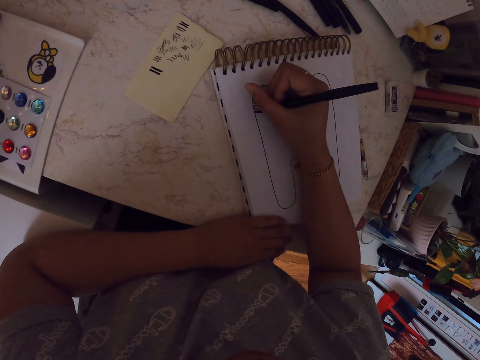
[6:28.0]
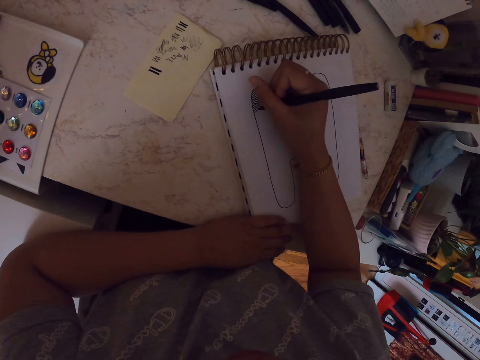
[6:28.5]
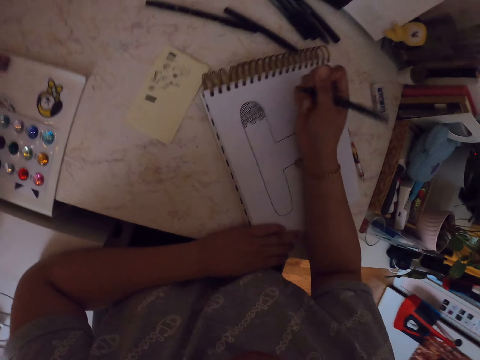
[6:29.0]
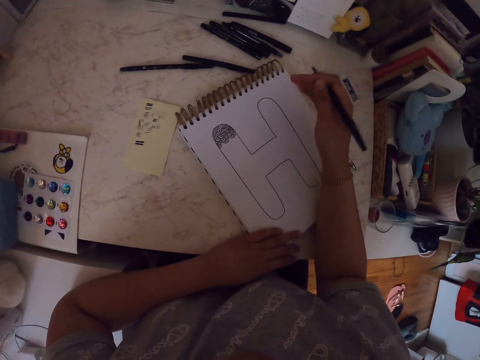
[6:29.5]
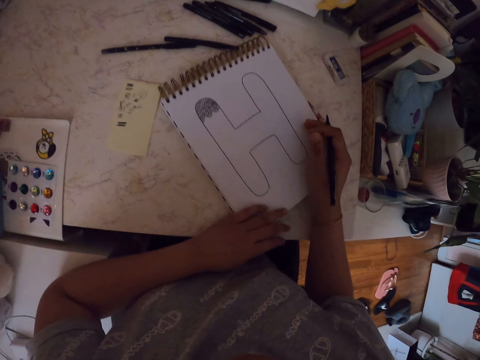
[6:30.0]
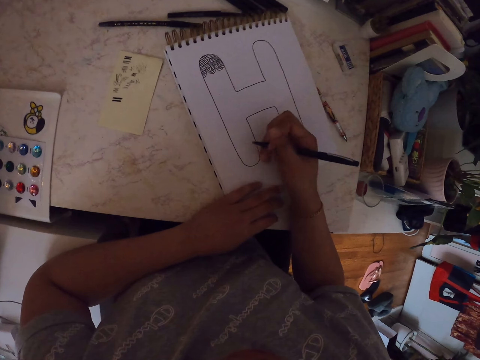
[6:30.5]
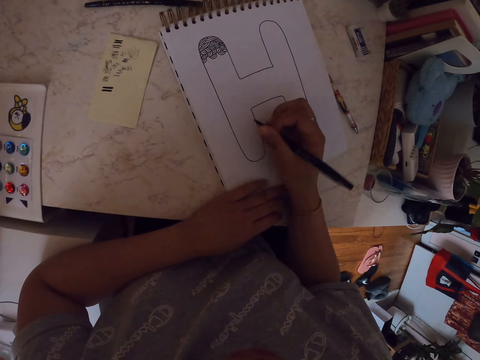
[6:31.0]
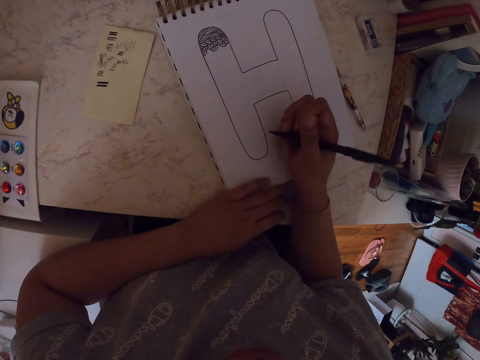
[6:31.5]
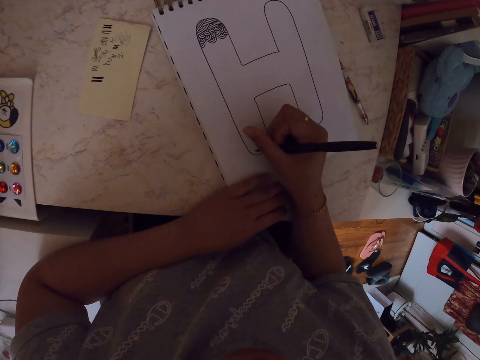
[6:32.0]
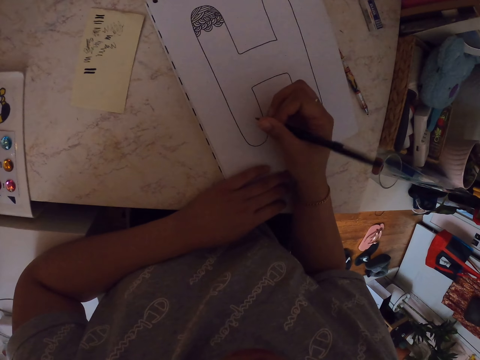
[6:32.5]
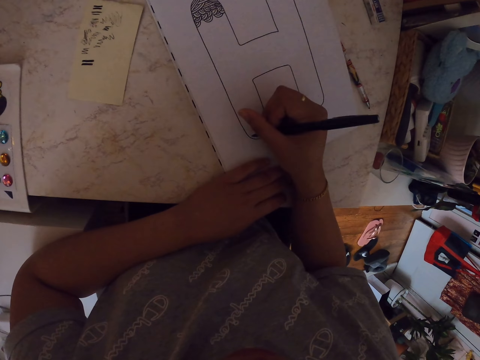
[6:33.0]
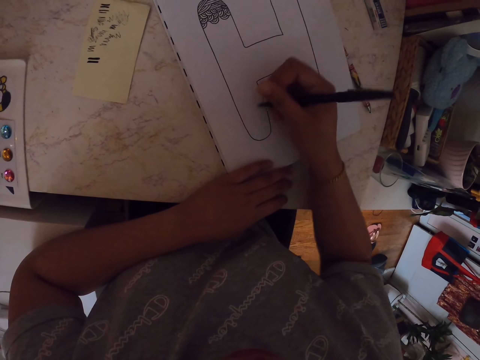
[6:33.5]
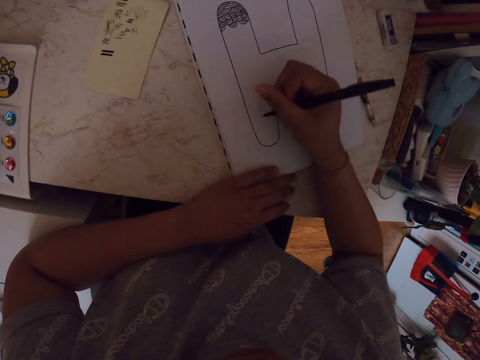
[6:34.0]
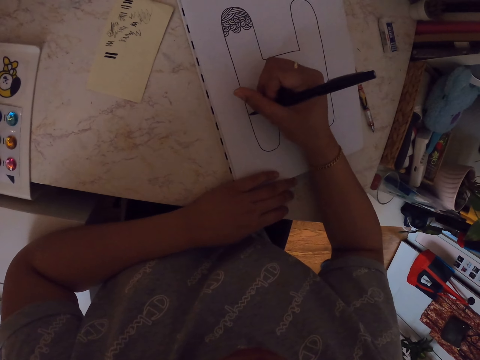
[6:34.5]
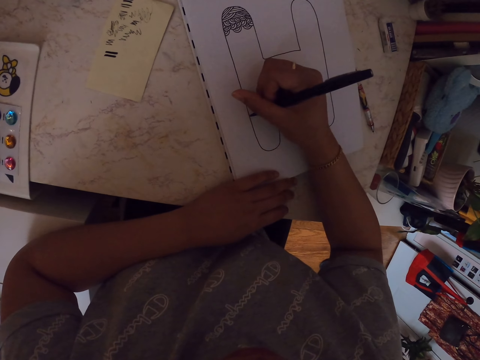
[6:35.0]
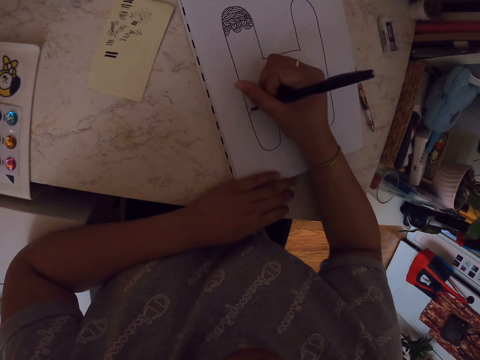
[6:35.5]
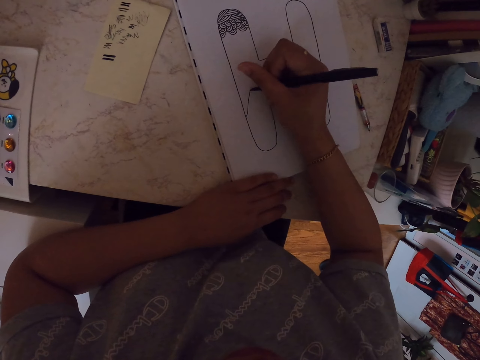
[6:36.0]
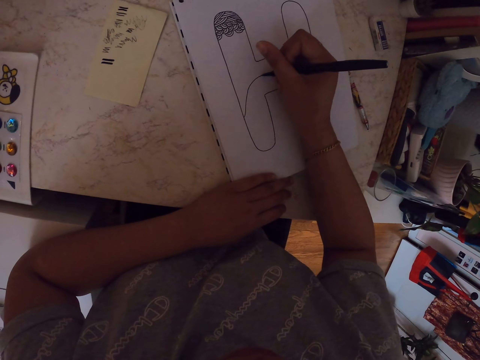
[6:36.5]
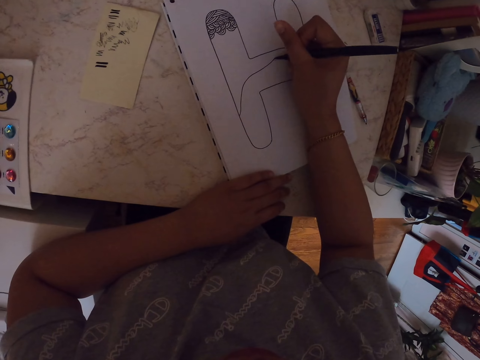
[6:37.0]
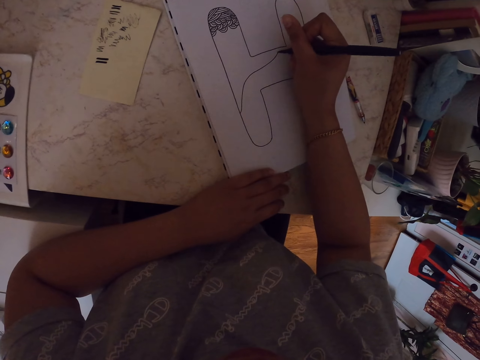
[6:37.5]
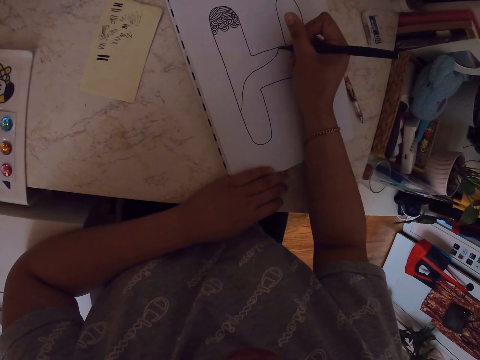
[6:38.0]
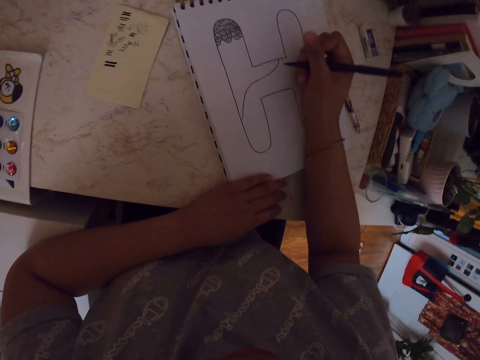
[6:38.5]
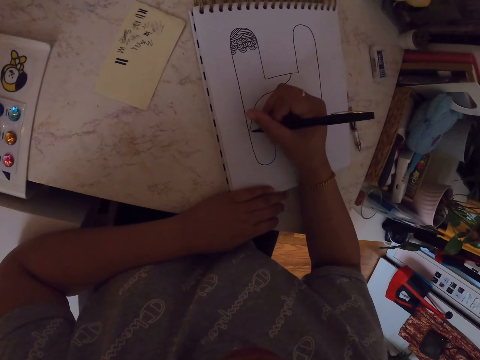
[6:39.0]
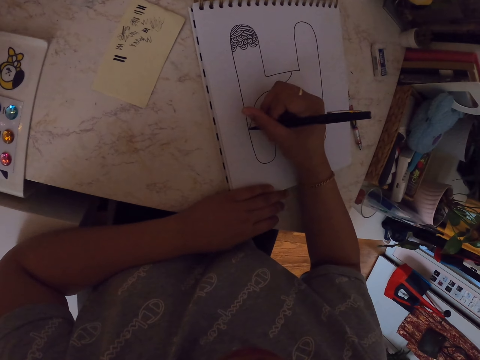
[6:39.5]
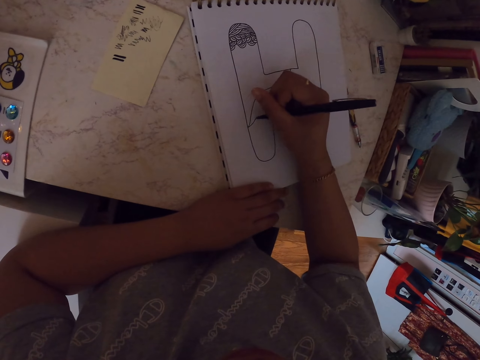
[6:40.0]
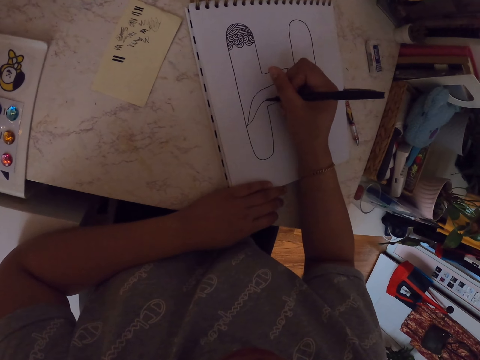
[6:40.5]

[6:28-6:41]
The camera wearer moves his hand. He moves the drawing book and makes a drawing on a paper with a pen.

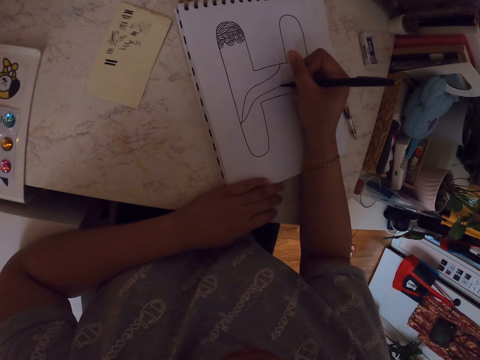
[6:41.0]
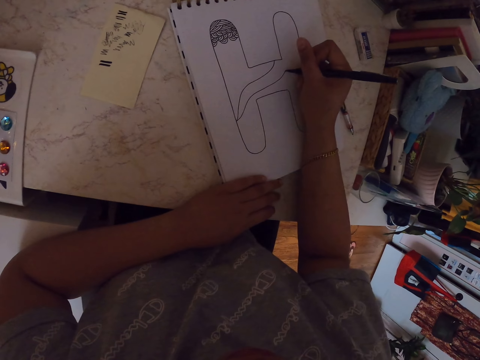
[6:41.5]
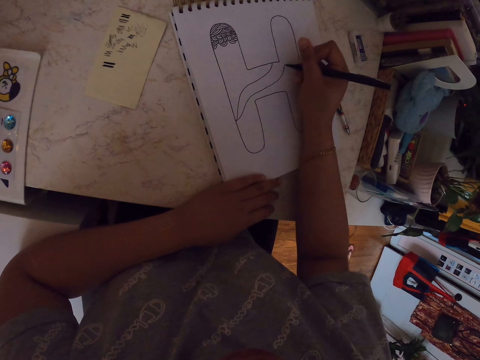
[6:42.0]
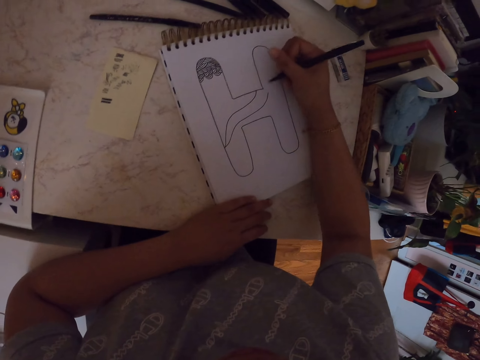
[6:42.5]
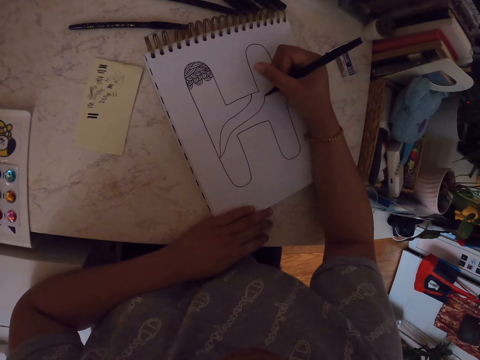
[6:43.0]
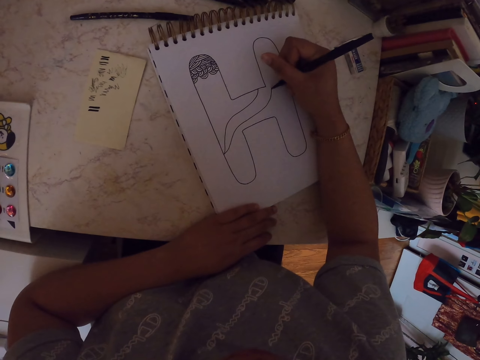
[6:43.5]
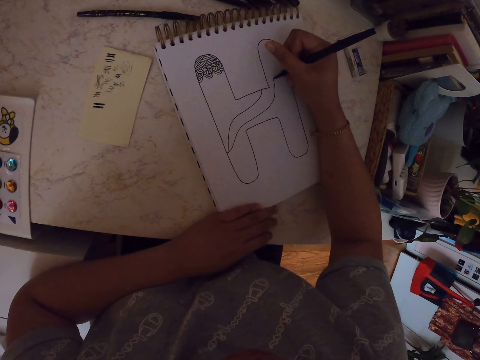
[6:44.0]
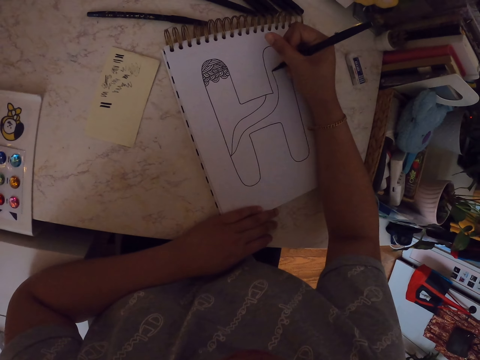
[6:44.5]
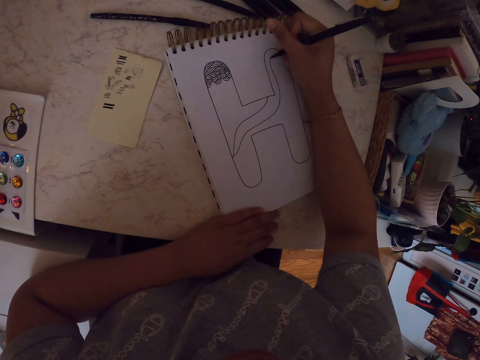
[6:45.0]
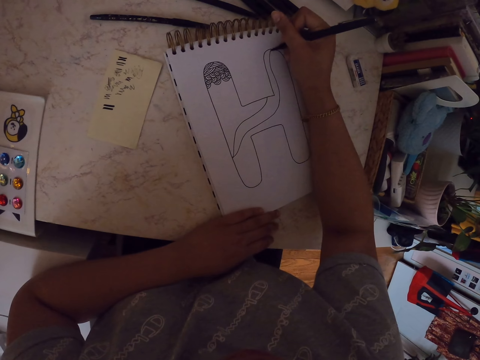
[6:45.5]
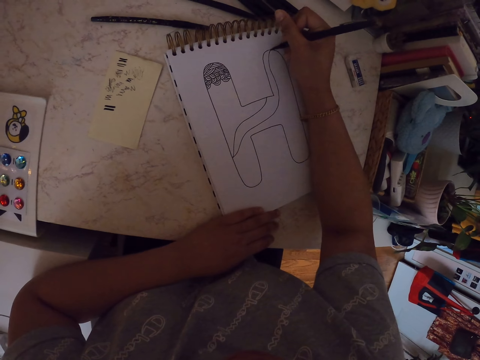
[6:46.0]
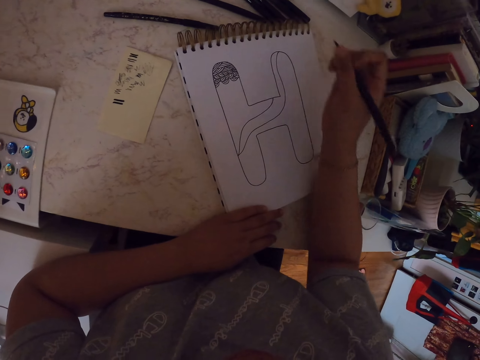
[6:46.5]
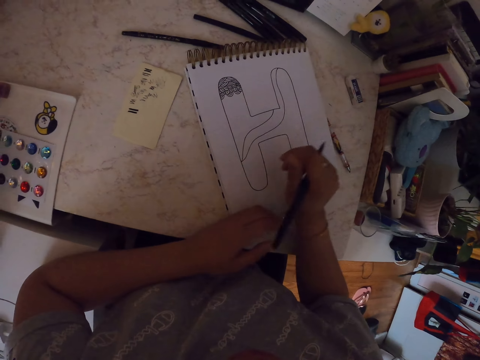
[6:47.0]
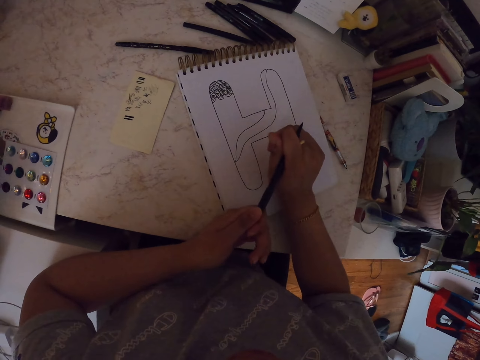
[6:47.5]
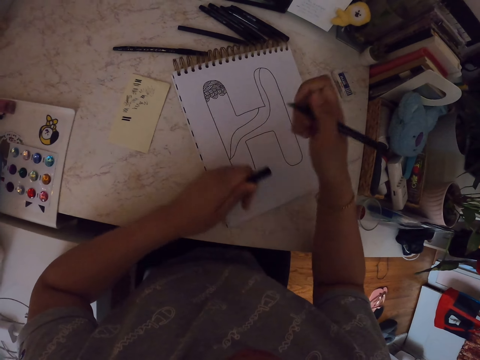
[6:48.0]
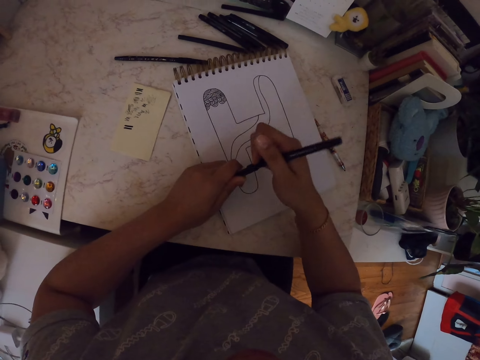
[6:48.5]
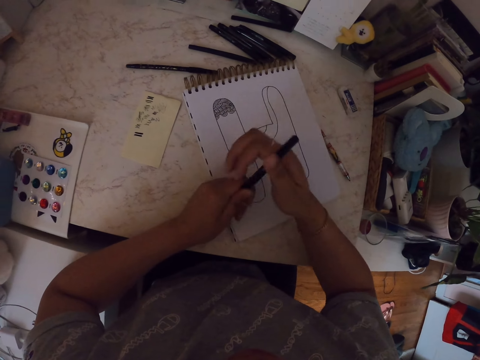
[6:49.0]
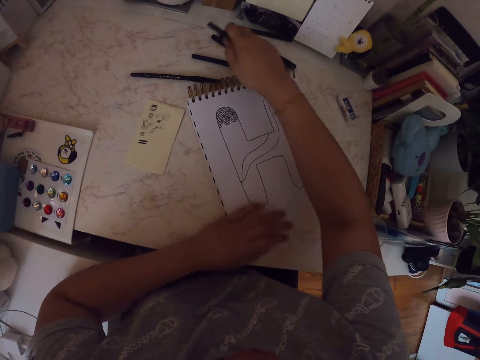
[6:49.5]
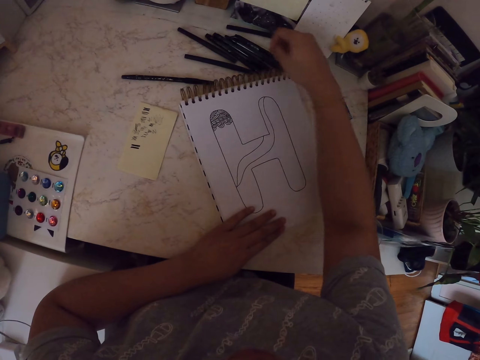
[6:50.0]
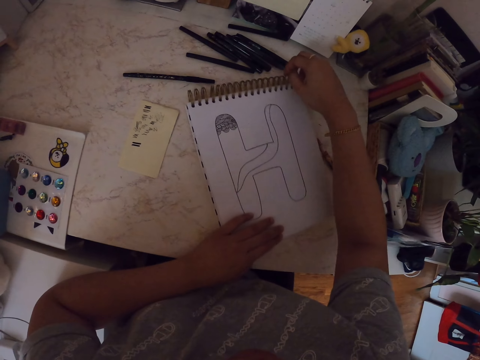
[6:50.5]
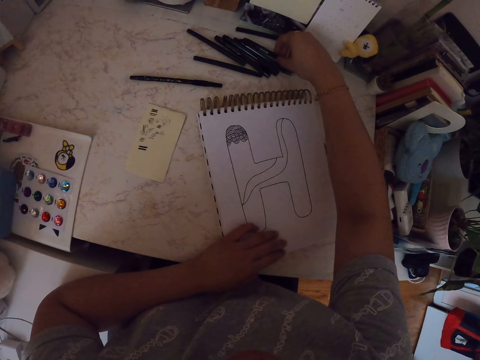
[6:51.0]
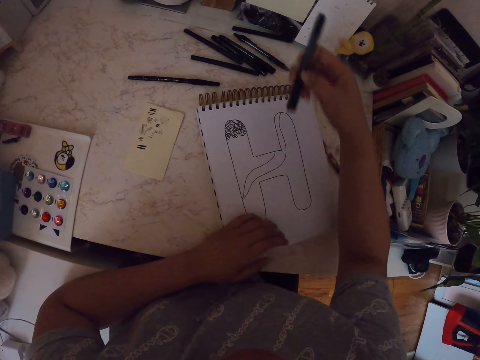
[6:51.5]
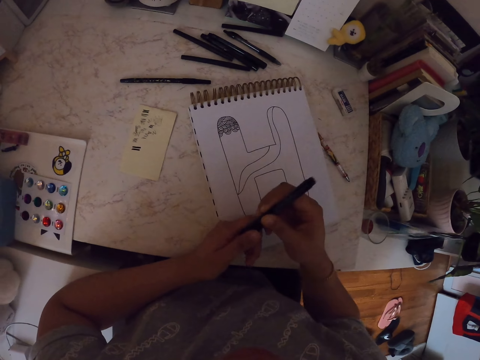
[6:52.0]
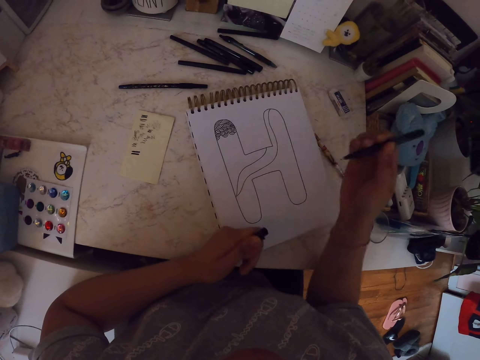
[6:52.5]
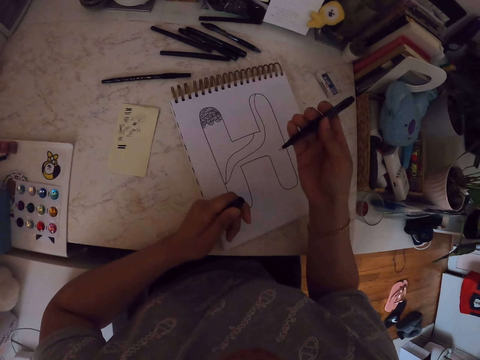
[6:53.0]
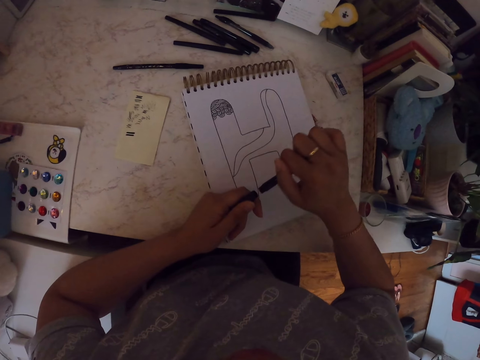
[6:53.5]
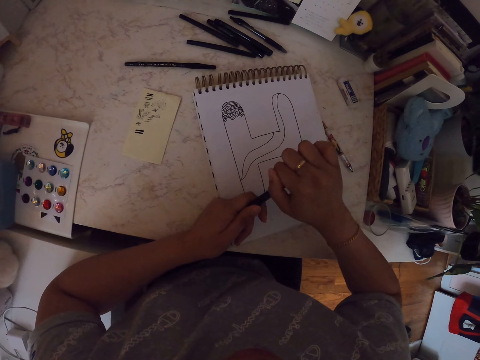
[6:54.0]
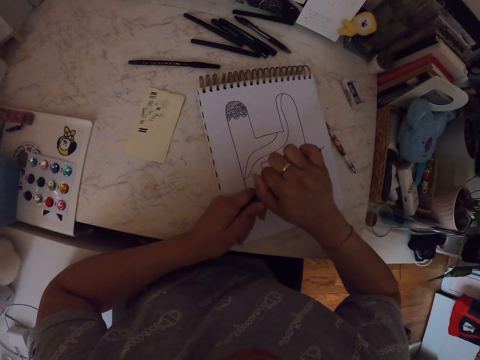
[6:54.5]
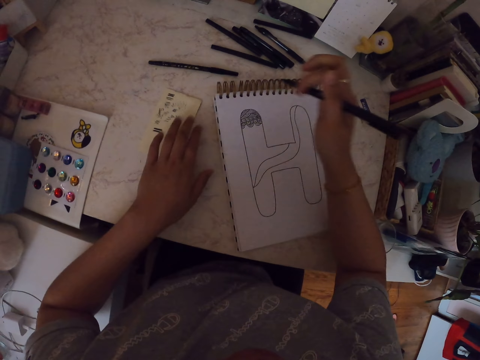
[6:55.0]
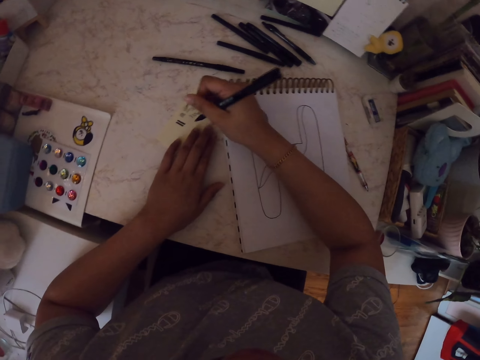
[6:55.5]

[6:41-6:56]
The camera wearer moves his hand. He makes a drawing on a paper with a pen. He moves his hand. He removes the lid of the drawing pen. He puts on the lid of the drawing pen. He places the pen on the table. He moves the drawing book. He picks up the pen from the table. He removes the lid of the pen. He puts the lid of the pen at the back.
